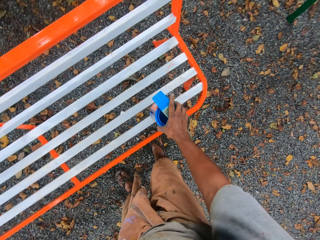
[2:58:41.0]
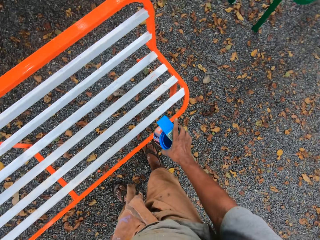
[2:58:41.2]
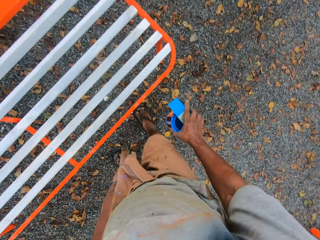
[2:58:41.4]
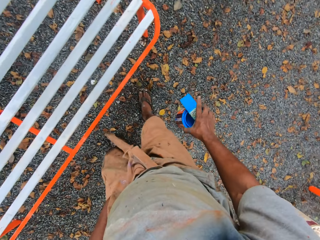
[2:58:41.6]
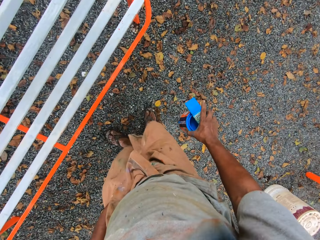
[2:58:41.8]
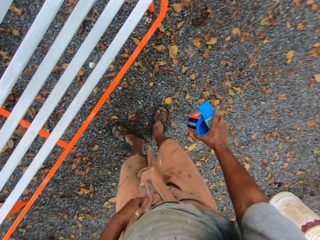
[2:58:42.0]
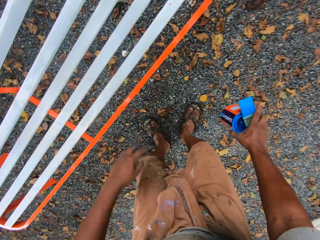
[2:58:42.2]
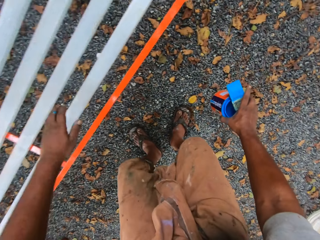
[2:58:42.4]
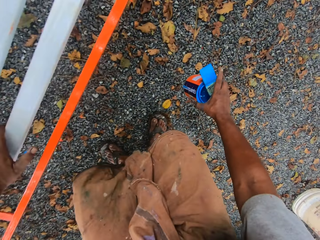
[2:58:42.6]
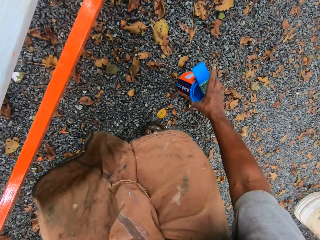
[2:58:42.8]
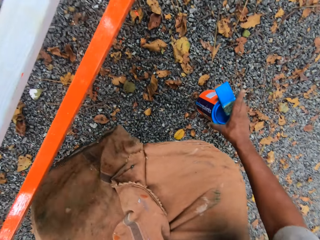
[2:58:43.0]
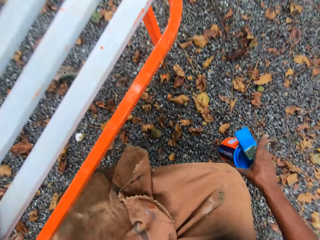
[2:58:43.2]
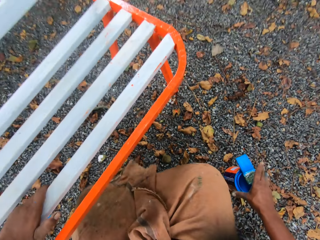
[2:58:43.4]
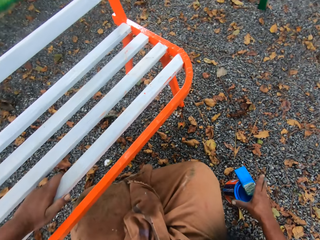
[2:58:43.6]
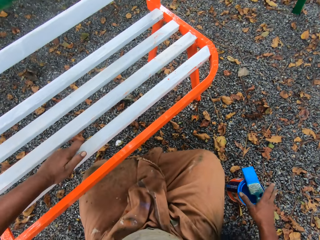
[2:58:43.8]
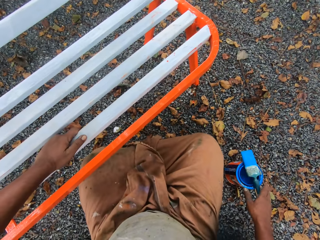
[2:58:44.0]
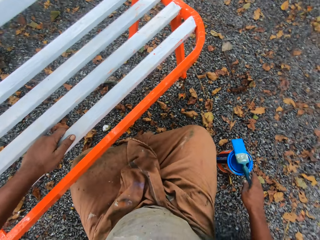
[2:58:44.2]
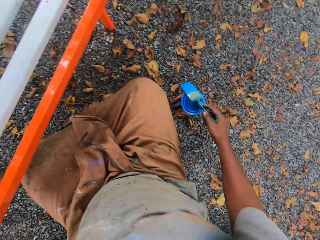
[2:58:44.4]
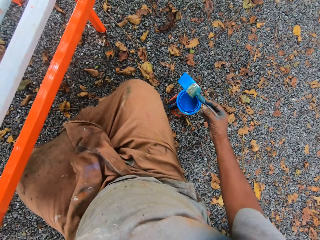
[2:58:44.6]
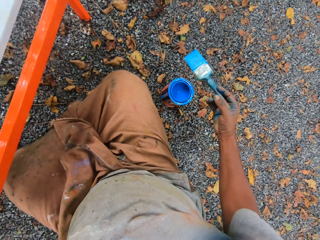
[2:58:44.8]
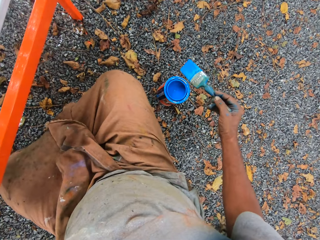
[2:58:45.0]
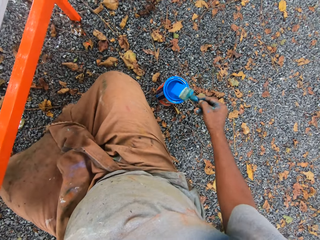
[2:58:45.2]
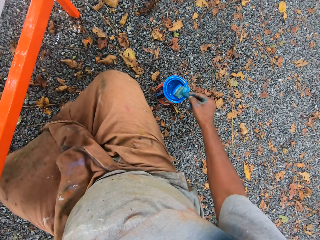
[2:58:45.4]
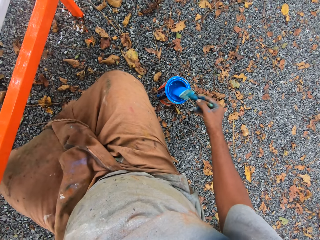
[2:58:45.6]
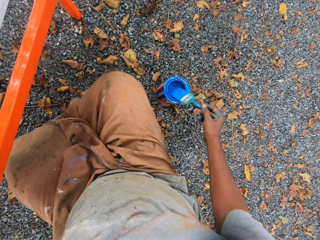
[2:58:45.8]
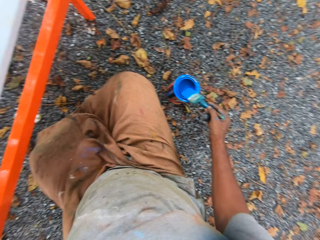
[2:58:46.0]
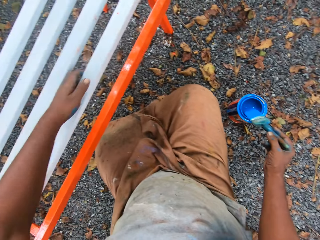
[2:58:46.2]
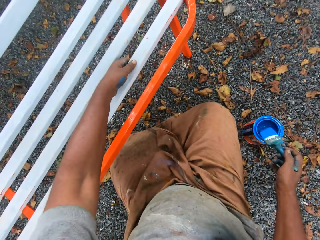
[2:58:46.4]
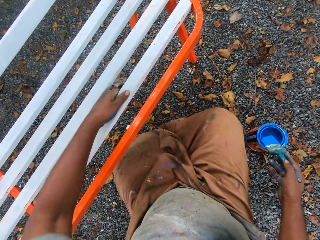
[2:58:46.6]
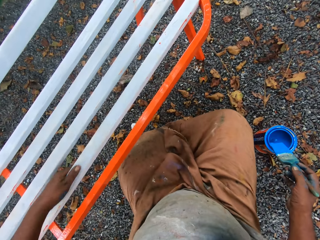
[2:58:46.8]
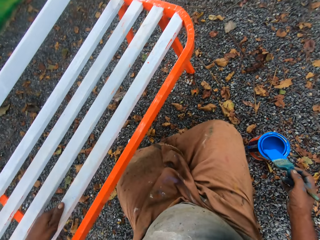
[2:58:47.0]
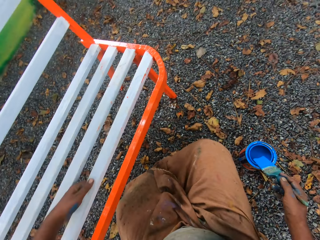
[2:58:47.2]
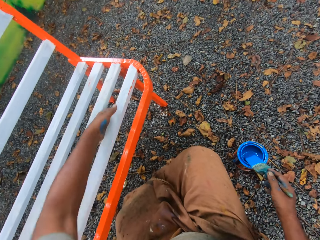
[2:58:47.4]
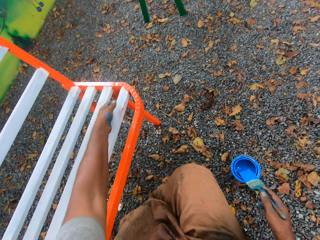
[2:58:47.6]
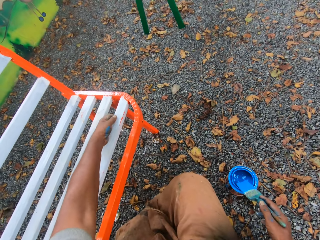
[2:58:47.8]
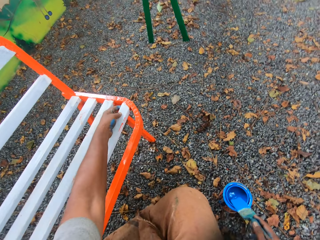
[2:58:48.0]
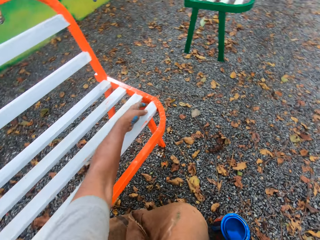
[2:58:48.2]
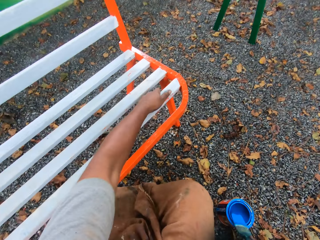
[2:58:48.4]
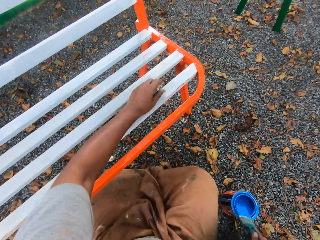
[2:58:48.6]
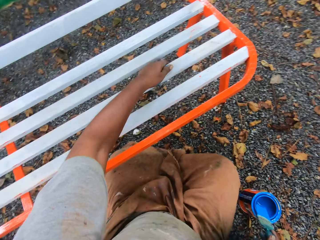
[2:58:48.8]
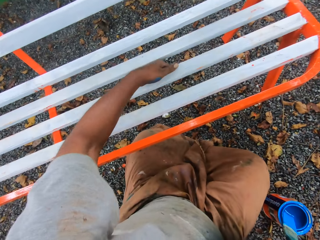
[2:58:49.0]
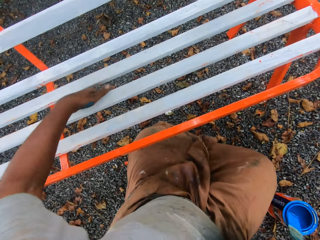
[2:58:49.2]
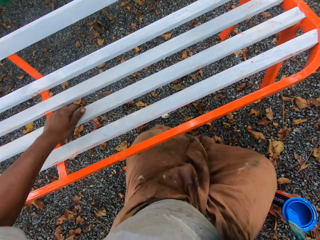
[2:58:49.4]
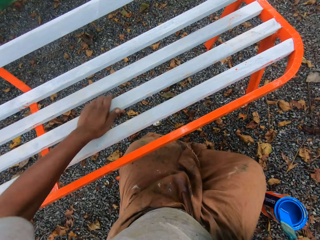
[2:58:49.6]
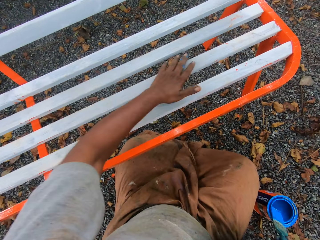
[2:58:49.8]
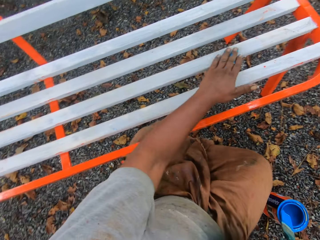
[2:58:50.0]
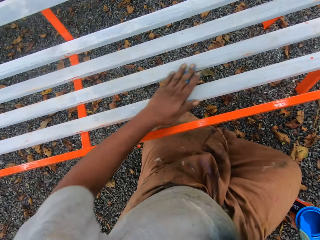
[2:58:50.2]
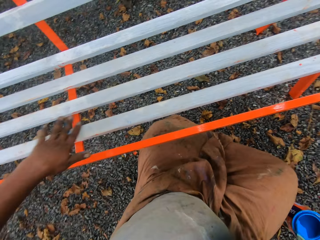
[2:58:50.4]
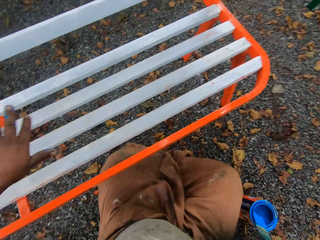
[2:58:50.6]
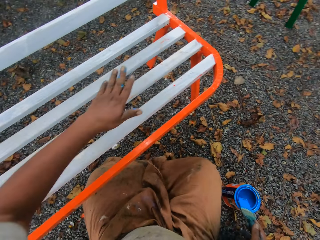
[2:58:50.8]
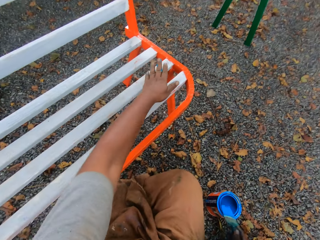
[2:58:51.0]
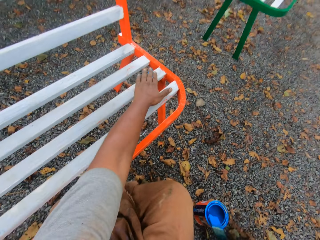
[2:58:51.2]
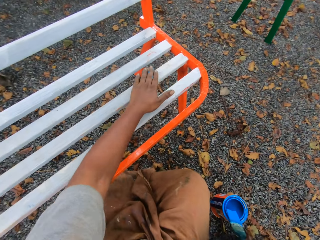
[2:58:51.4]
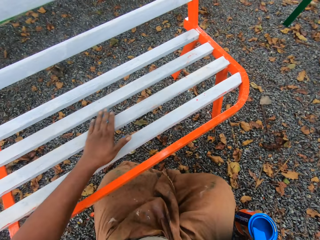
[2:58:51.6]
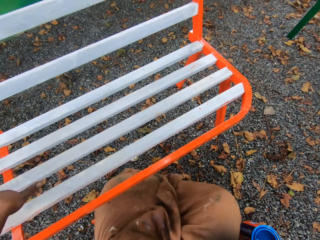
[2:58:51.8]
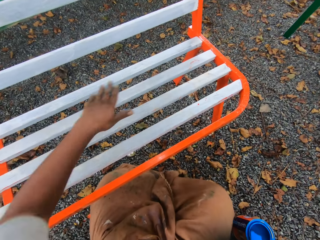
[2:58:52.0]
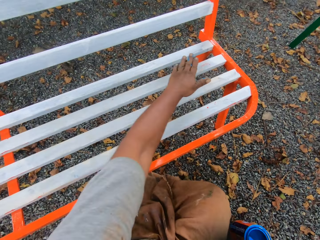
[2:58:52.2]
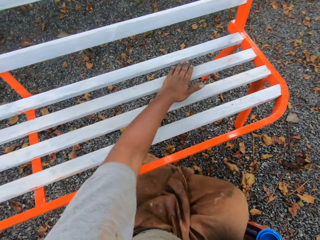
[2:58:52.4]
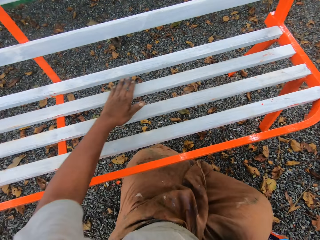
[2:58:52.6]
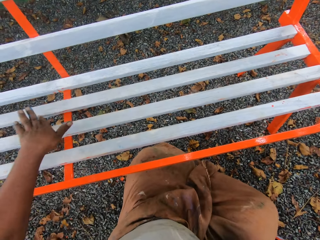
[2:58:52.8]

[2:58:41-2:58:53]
The camera wearer drops the paint tin on the ground. He takes the paint brush from the top of the paint tin. He dips the paint brush into the paint tin. He dusts the seat with his left hand.

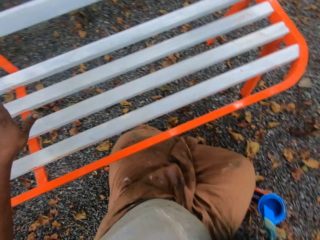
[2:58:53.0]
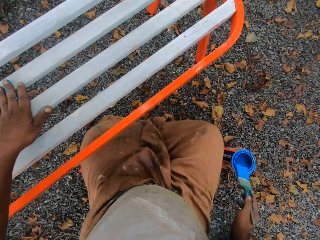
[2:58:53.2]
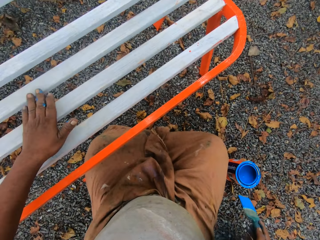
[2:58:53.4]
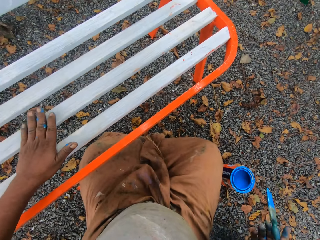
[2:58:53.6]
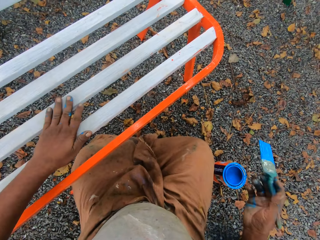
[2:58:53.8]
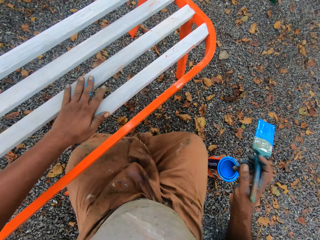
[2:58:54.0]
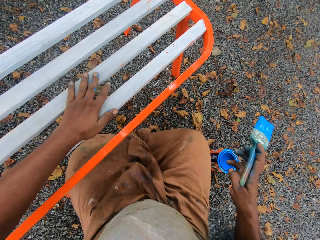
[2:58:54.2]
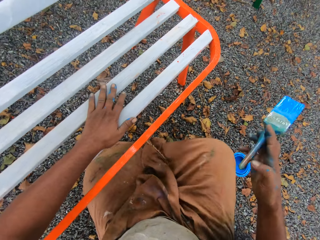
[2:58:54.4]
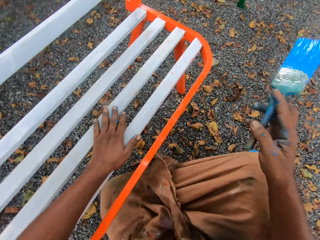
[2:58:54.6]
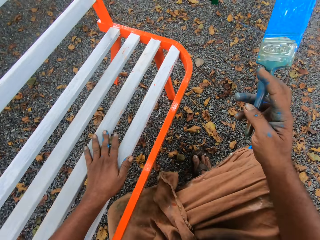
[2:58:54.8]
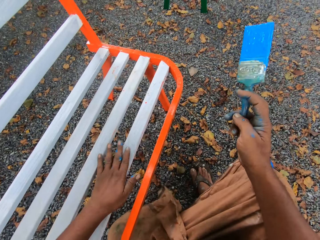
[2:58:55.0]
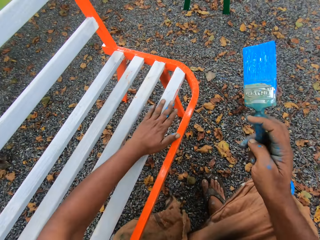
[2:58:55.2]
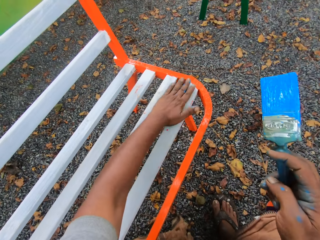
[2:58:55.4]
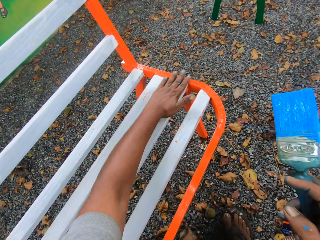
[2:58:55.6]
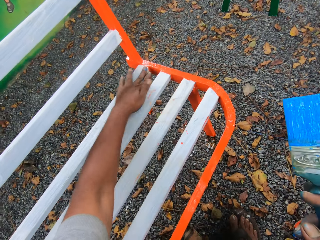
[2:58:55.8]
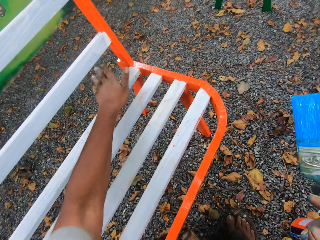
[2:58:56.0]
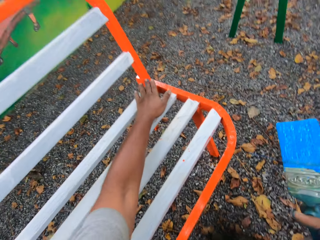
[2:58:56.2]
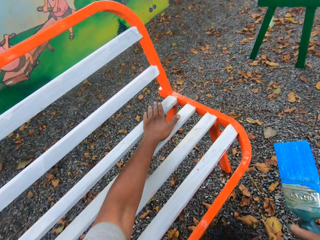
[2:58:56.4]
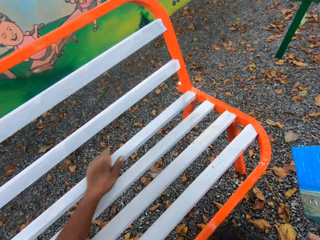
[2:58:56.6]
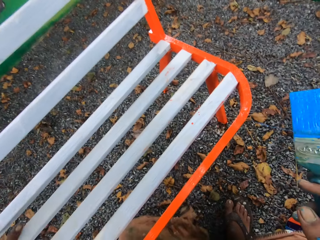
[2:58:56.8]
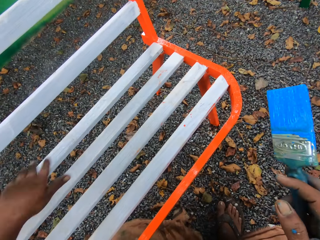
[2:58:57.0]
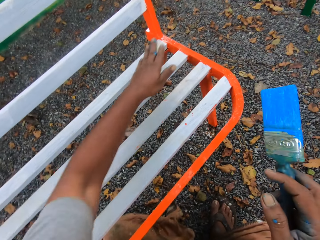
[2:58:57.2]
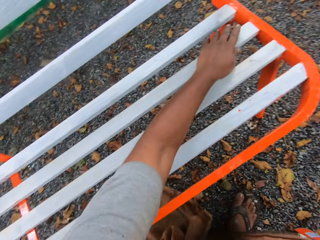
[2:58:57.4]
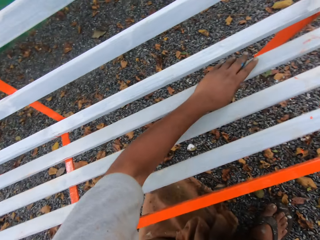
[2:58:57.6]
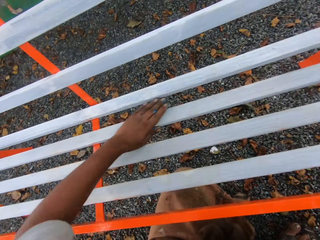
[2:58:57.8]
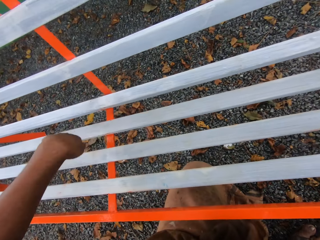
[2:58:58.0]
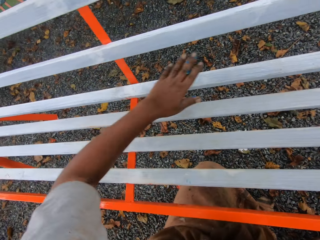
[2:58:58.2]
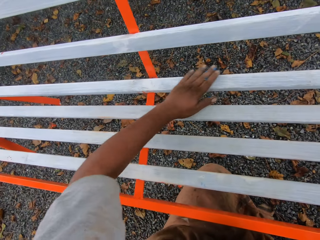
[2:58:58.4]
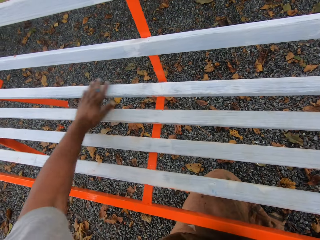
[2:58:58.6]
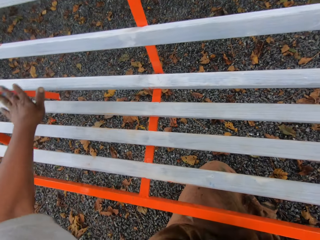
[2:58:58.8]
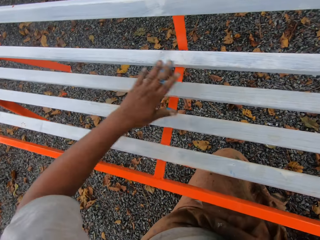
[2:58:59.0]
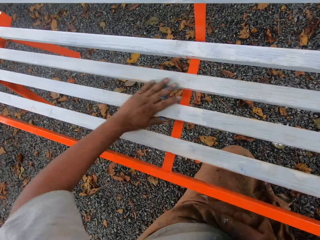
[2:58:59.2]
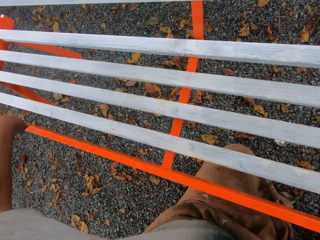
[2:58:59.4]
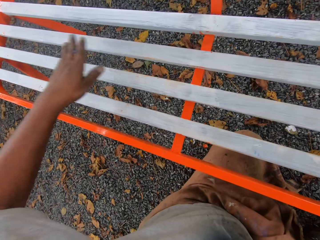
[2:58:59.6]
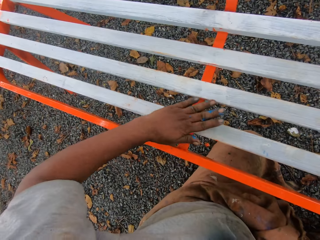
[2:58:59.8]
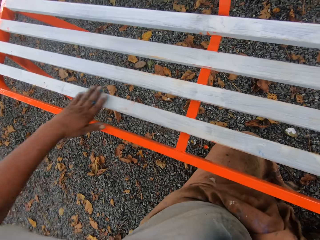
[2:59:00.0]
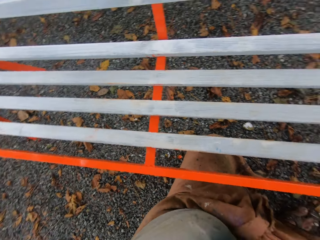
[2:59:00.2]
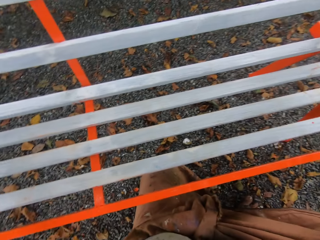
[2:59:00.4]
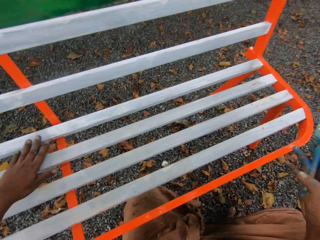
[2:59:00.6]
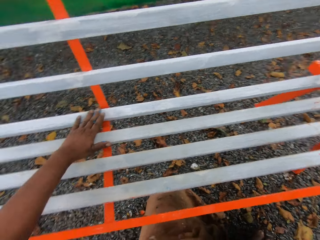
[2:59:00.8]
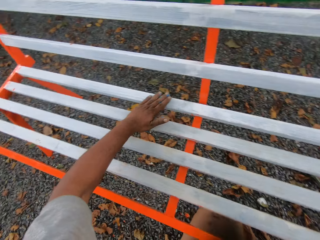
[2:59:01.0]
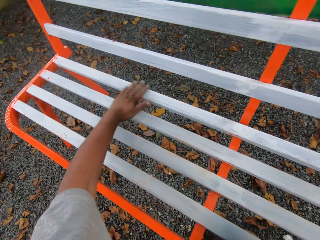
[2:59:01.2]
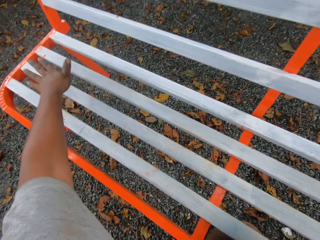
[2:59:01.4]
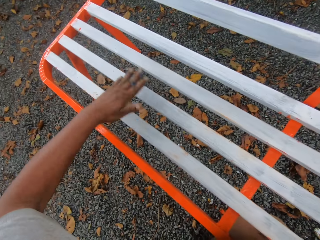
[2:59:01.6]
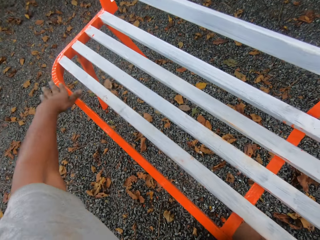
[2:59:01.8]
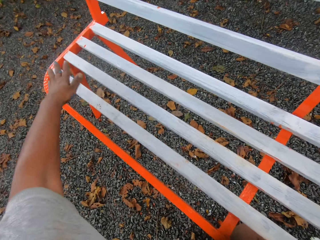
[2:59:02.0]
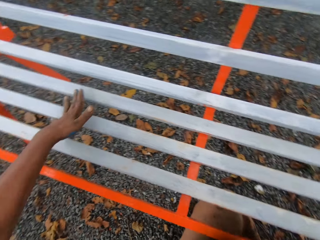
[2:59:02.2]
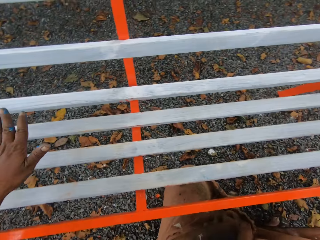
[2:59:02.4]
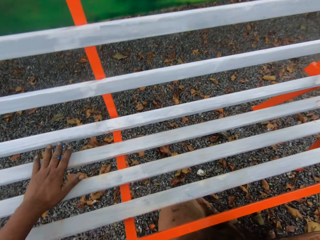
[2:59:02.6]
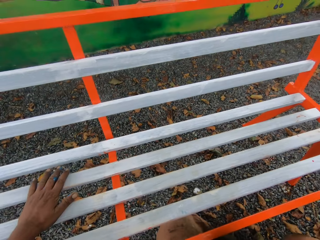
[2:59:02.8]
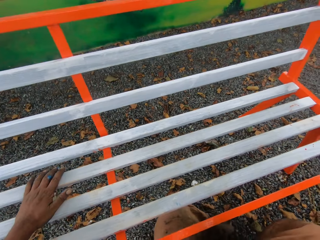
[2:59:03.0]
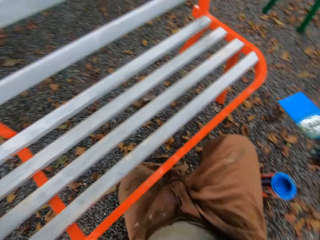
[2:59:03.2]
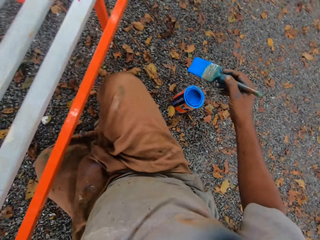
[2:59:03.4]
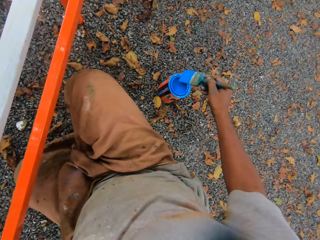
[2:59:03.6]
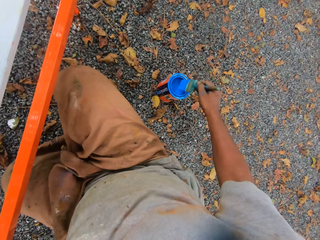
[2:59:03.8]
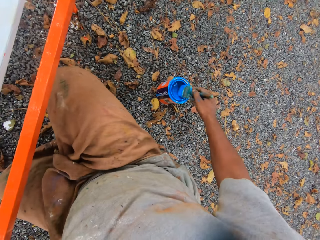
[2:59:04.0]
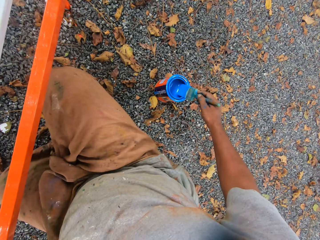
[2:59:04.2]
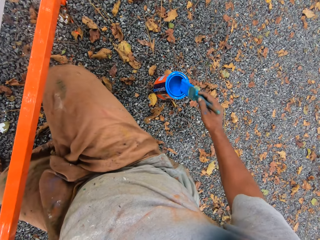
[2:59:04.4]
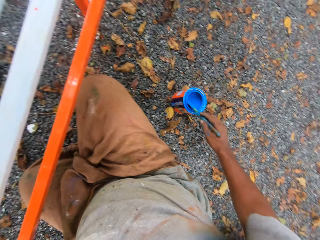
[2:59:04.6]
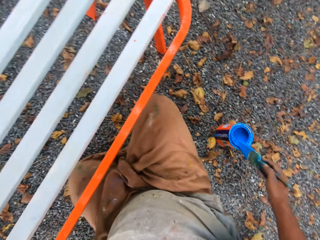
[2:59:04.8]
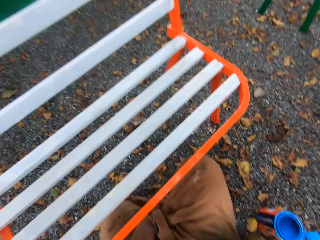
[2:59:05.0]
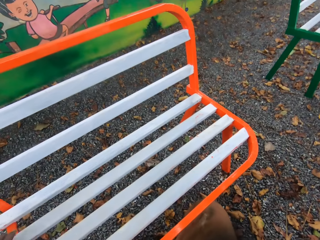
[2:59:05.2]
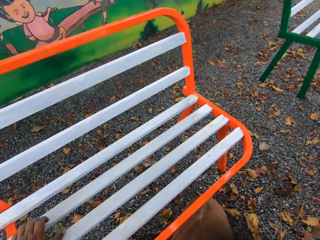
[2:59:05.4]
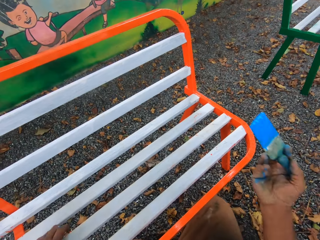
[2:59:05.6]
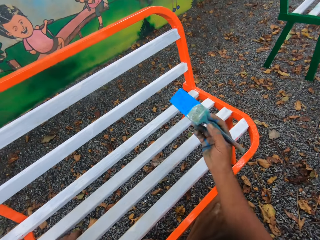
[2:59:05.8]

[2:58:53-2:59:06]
The camera wearer dips the paint brush into the paint tin.
